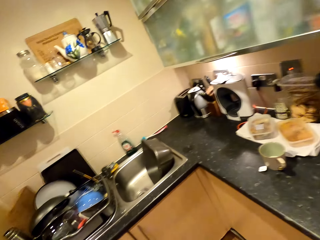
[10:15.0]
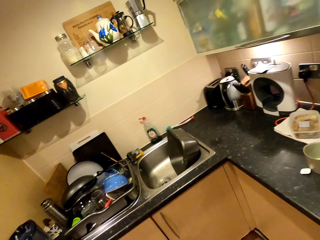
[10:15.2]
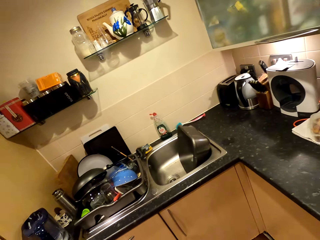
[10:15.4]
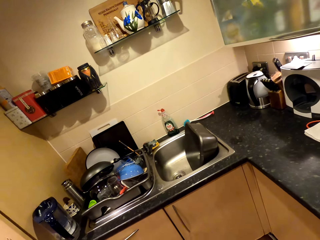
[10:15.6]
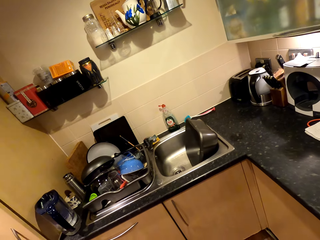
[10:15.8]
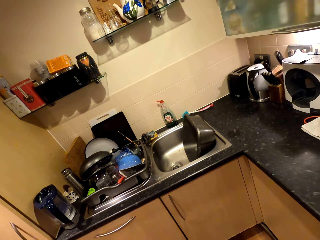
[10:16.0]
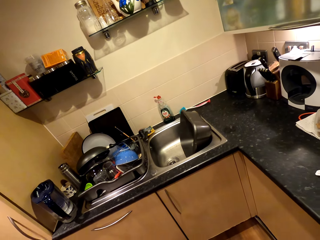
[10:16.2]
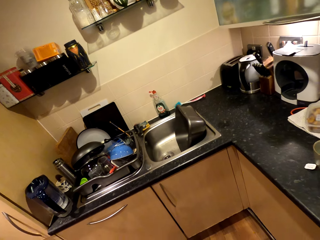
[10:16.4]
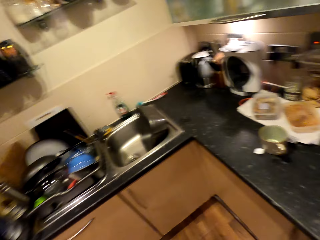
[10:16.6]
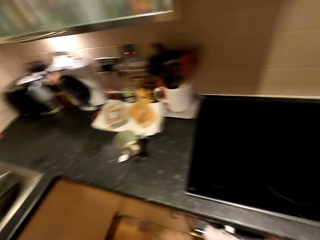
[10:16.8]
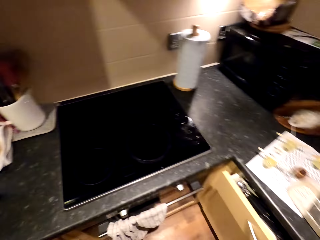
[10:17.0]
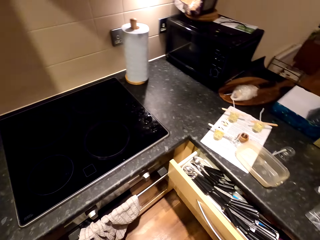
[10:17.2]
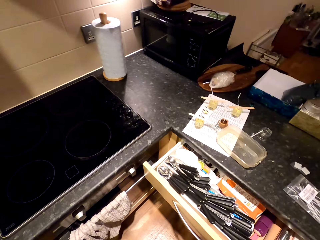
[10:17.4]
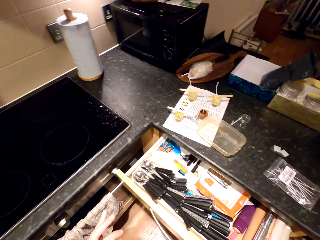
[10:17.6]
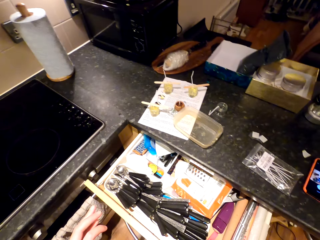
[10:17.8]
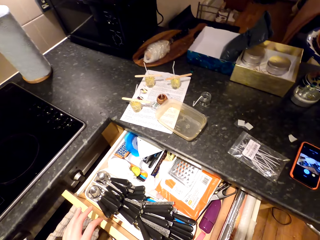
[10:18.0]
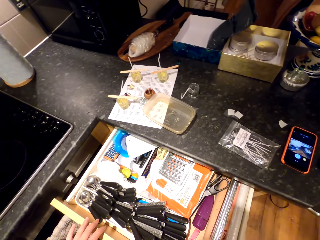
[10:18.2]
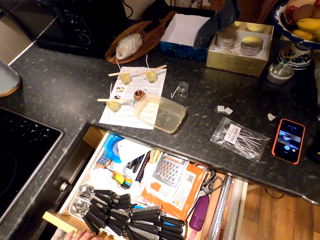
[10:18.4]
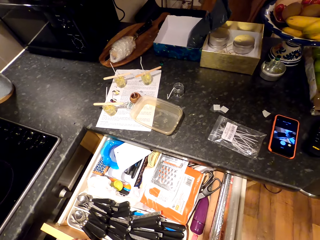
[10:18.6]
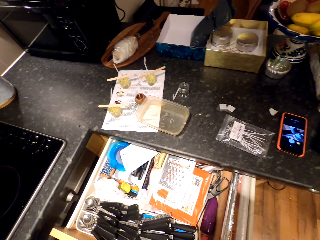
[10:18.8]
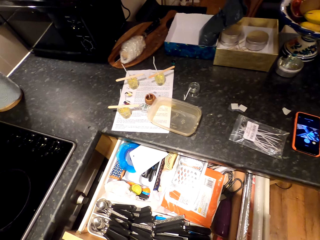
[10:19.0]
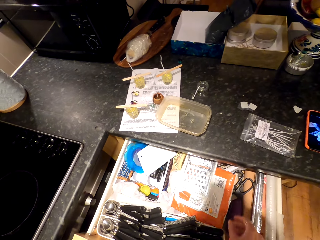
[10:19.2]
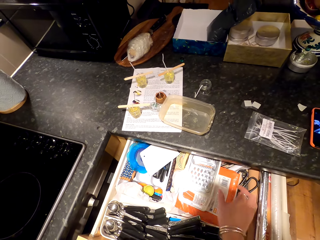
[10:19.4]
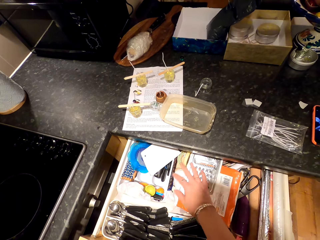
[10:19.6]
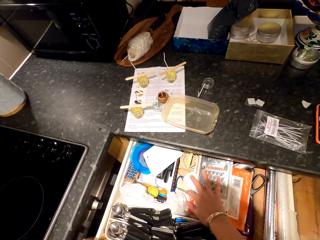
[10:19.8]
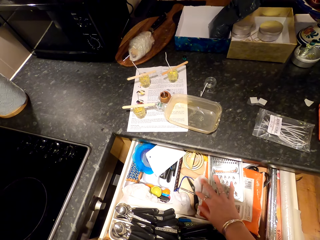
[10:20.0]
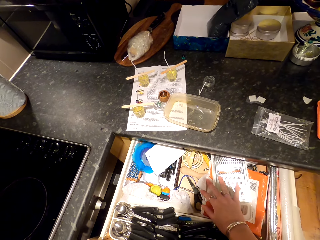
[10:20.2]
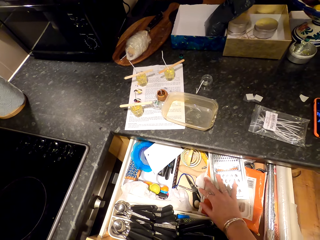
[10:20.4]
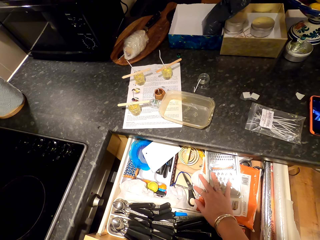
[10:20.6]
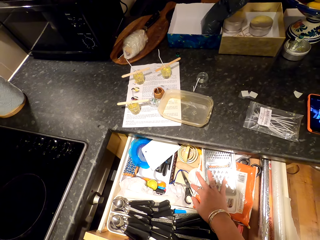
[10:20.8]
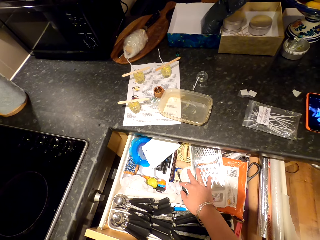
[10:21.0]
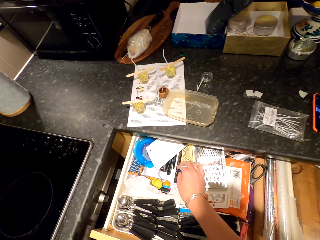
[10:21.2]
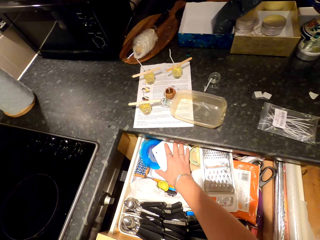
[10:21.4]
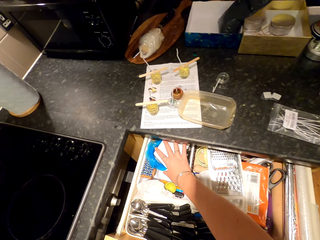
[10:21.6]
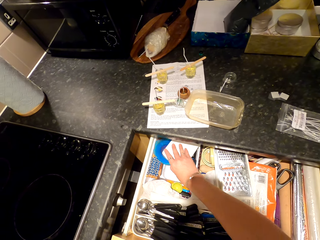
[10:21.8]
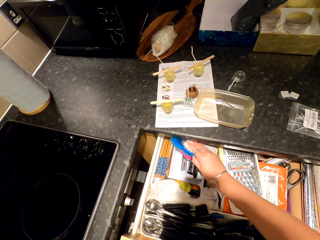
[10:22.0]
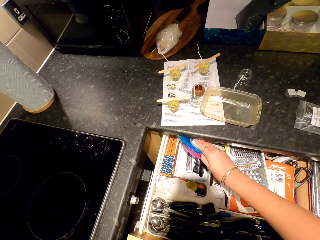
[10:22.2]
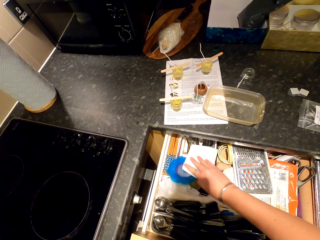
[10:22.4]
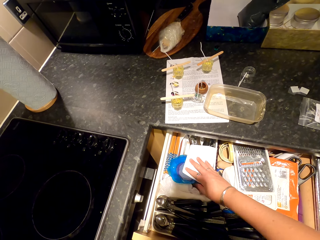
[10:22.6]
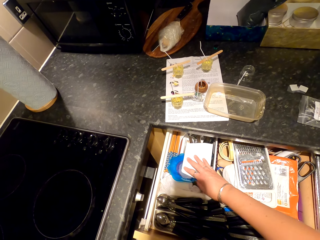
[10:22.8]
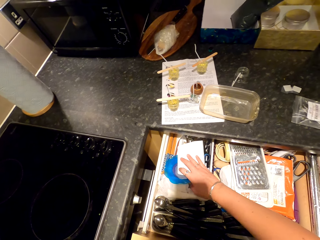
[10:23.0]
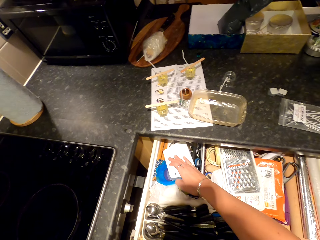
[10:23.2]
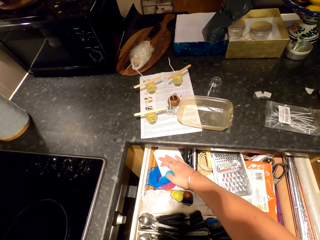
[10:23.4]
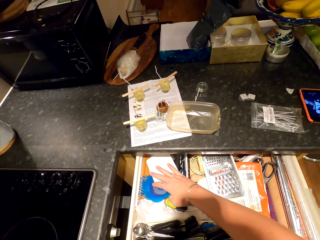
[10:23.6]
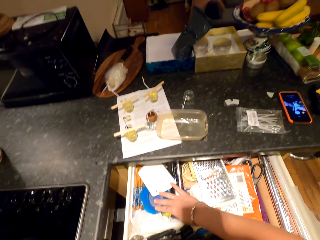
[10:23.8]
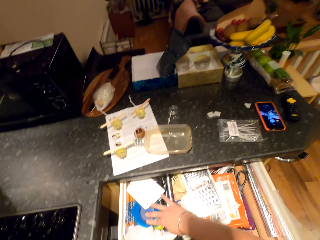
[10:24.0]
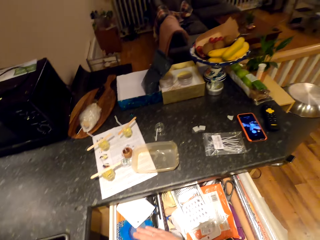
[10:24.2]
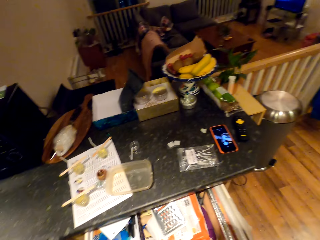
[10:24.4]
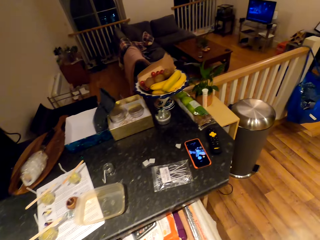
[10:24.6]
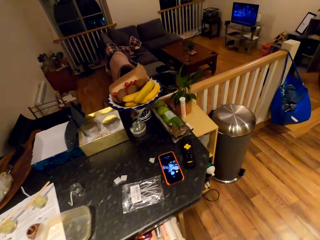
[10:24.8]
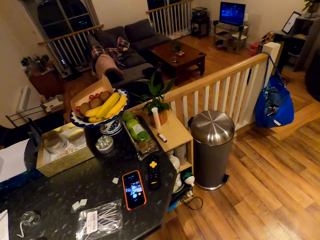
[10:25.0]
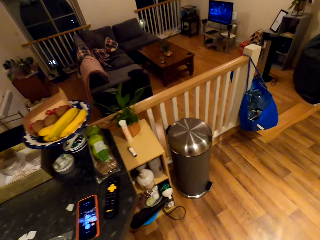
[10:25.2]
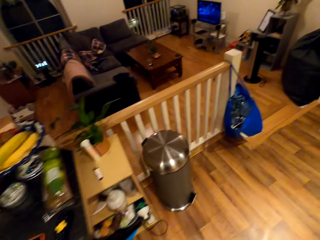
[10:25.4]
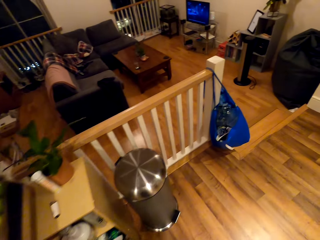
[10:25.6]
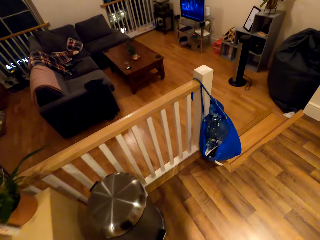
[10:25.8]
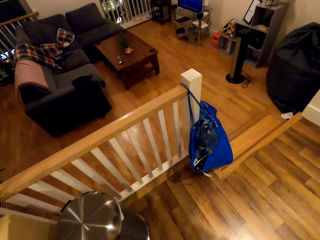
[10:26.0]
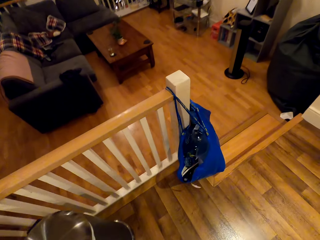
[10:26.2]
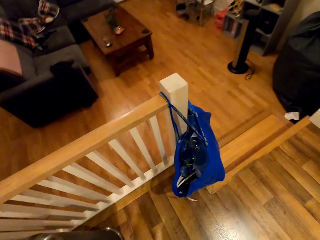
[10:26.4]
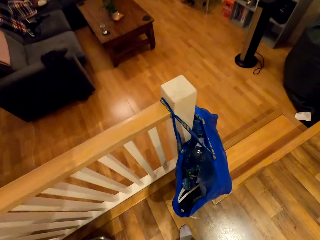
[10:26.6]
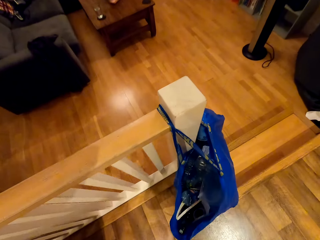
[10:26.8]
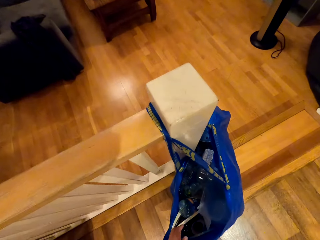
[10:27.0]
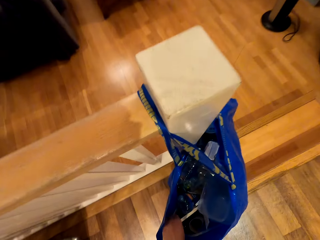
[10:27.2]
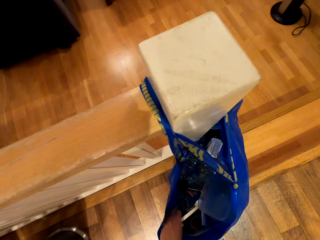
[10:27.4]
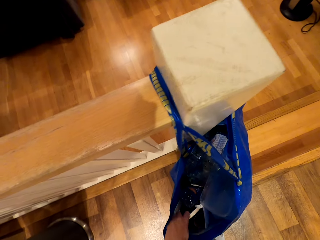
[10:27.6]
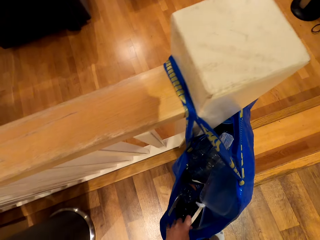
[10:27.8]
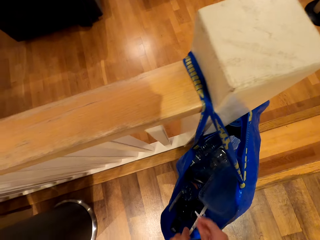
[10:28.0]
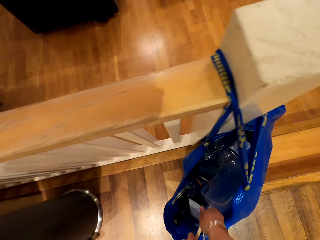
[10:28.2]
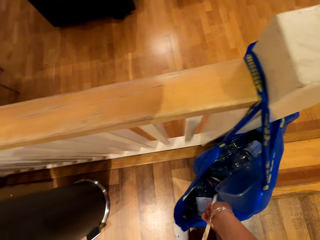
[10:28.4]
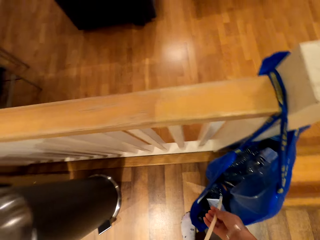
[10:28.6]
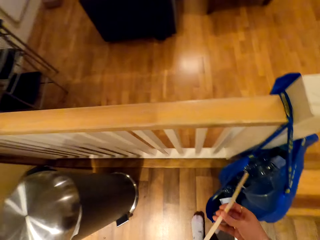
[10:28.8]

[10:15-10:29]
The camera wearer walks around. They look around the kitchen. They open the drawer. They peruse the drawer. They move things in the drawer. They close the drawer. They walk in the kitchen. They pick something from the bag.

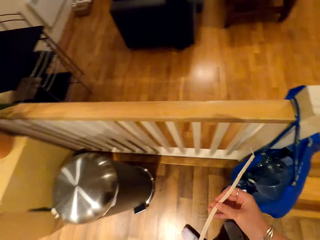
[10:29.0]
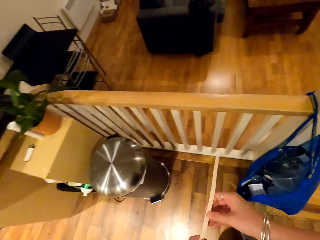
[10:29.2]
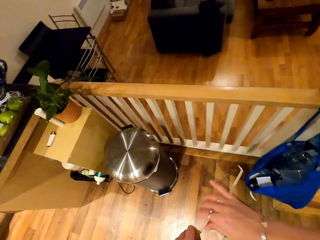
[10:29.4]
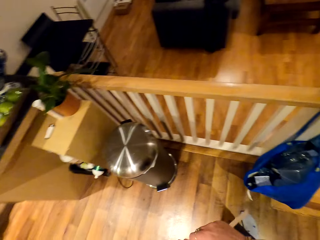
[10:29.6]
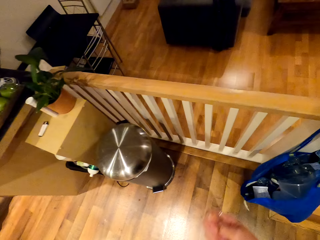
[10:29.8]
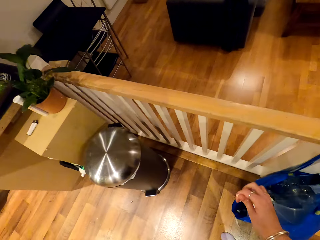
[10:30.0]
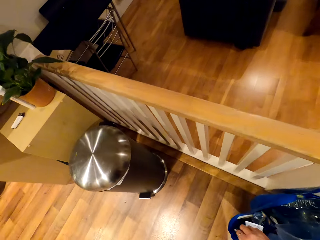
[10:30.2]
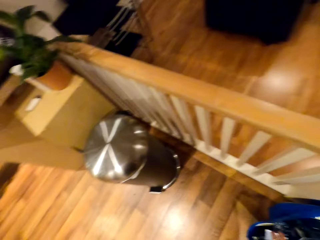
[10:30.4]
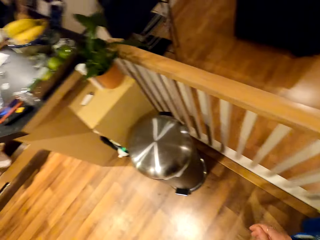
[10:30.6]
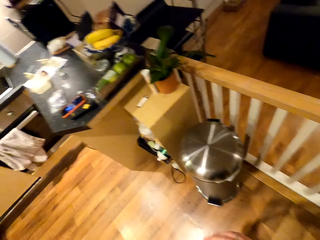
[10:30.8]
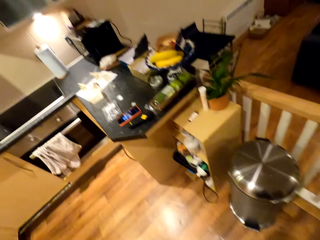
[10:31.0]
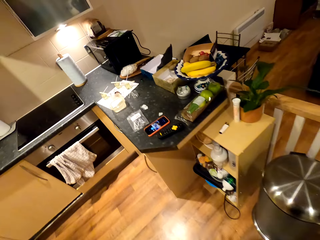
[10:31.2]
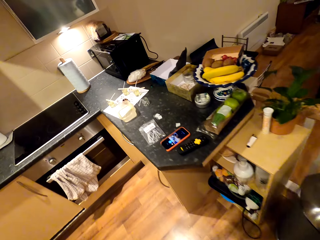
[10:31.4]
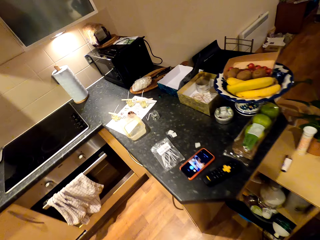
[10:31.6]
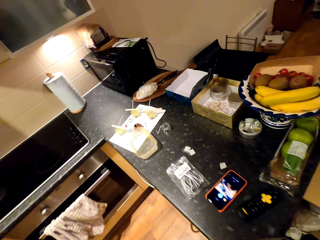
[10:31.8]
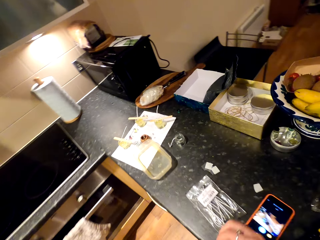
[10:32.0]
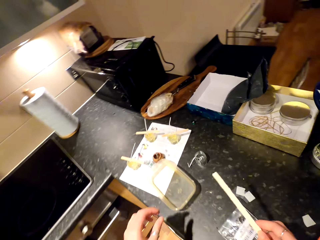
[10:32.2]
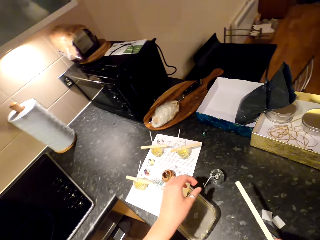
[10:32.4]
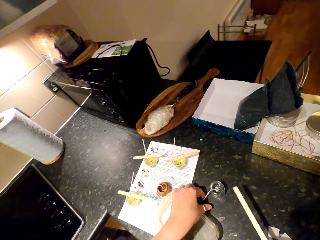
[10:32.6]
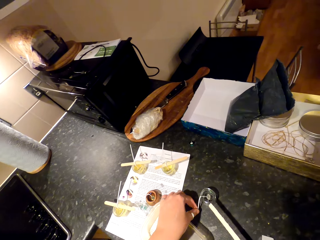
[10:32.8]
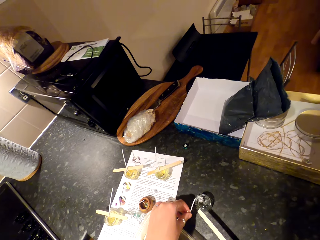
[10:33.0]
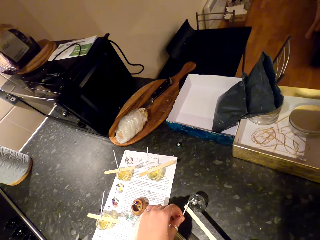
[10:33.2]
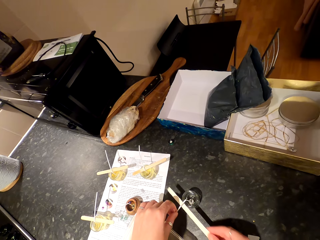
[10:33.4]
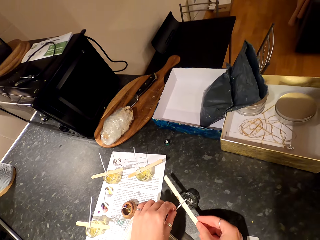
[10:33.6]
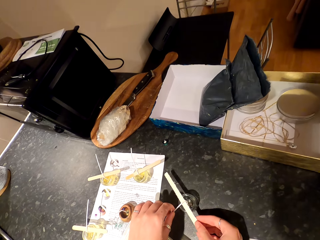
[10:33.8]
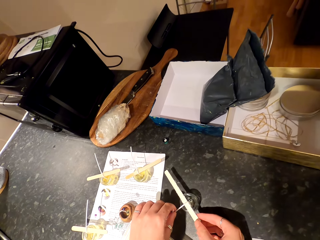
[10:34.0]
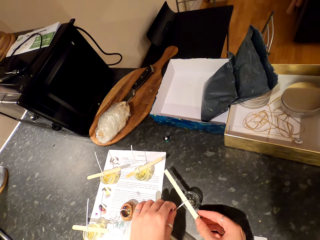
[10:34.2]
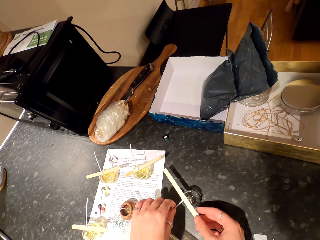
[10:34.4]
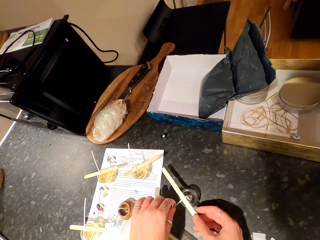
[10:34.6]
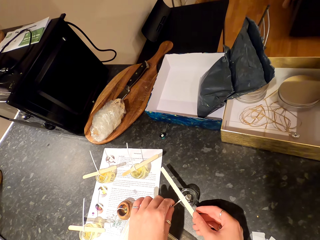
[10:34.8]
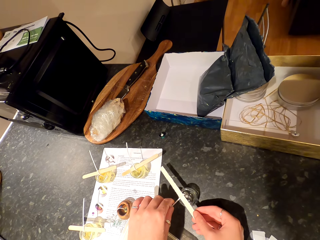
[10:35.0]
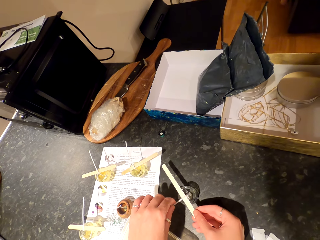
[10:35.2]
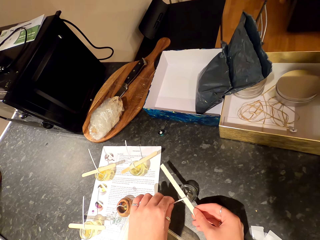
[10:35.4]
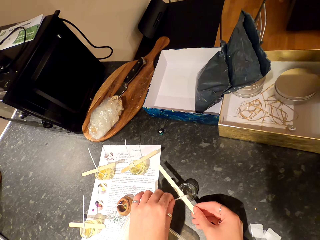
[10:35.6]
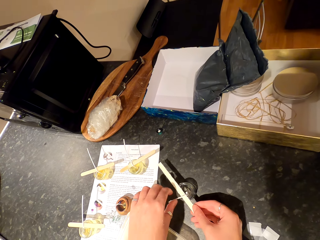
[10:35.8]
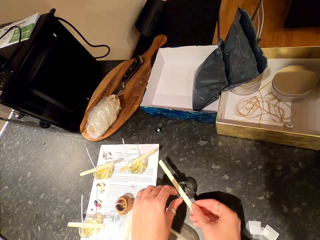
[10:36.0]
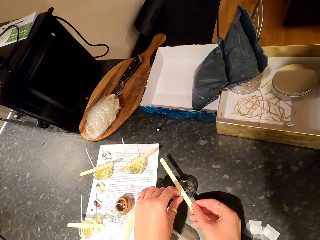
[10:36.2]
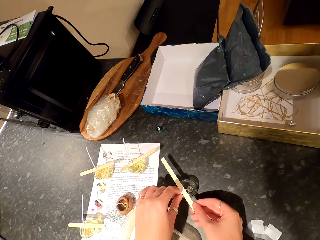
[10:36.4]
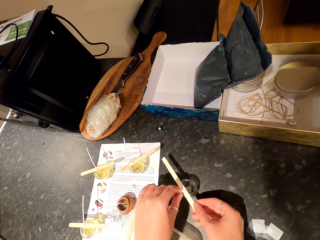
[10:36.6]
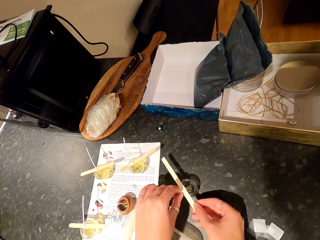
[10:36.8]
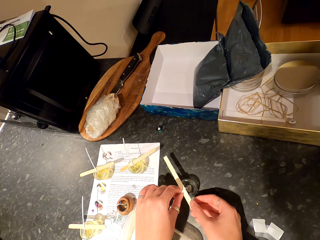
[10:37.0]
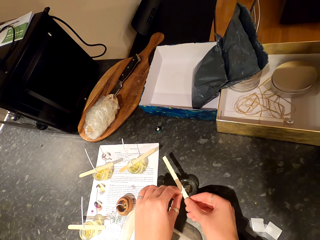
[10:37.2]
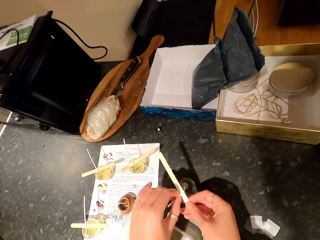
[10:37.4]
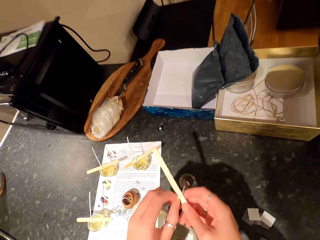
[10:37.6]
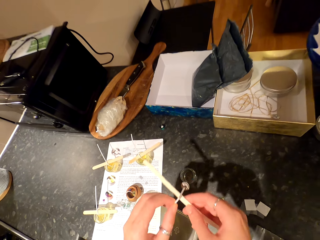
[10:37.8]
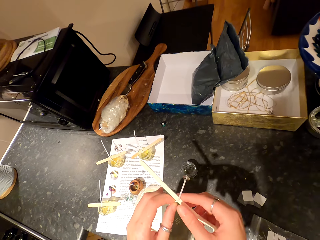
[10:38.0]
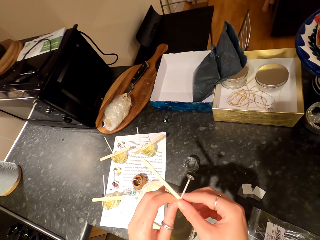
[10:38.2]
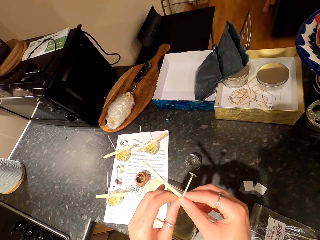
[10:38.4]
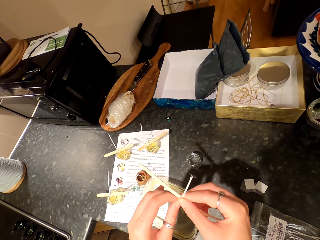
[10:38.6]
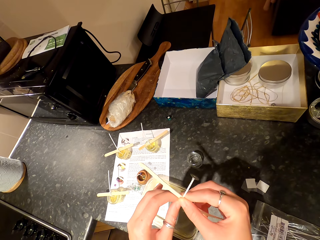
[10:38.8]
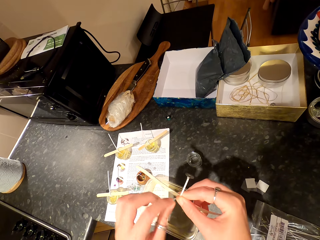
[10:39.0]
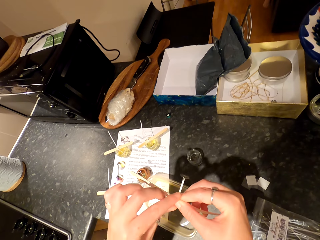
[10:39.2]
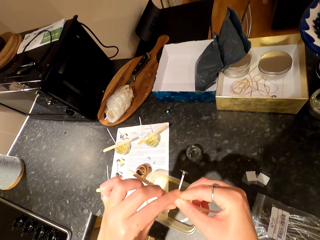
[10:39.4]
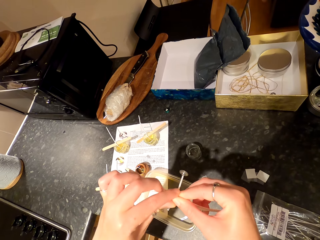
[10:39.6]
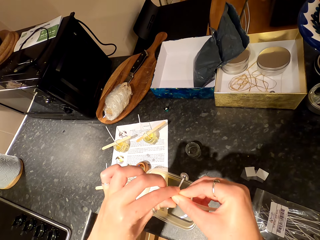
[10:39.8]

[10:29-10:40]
The camera wearer walks around. They fix something. They attach the wire.
